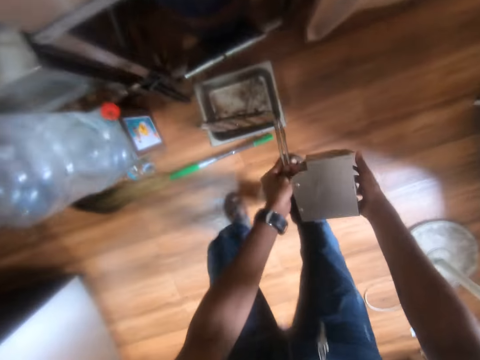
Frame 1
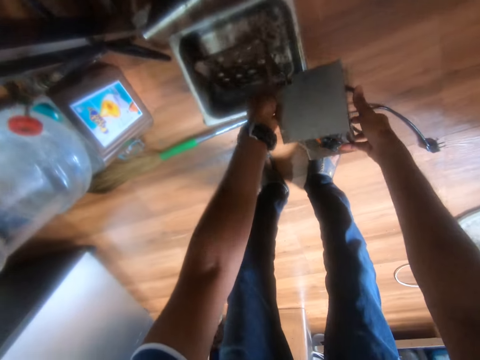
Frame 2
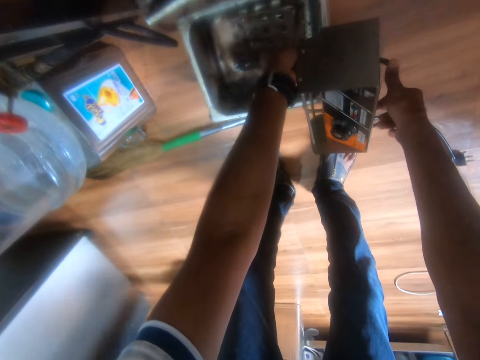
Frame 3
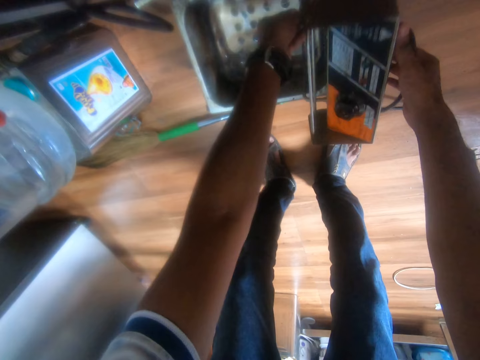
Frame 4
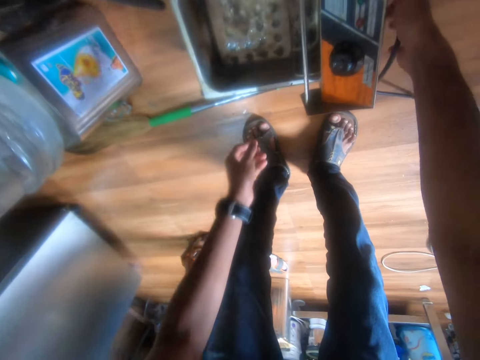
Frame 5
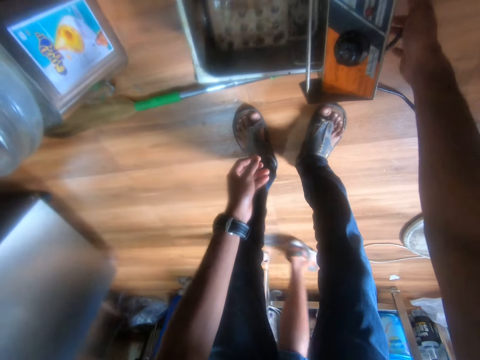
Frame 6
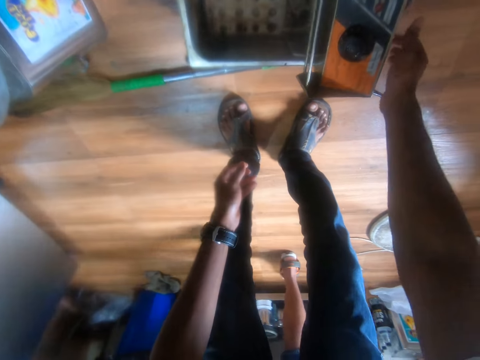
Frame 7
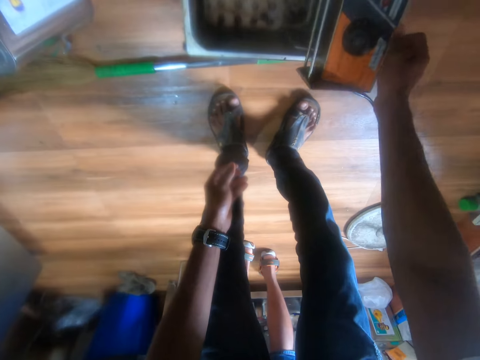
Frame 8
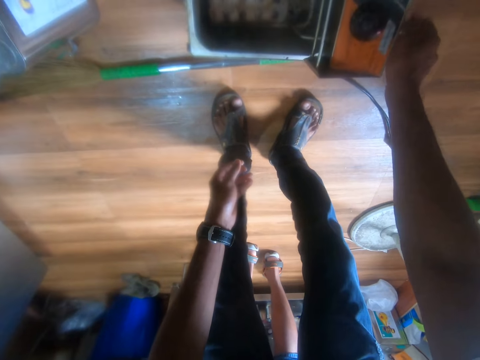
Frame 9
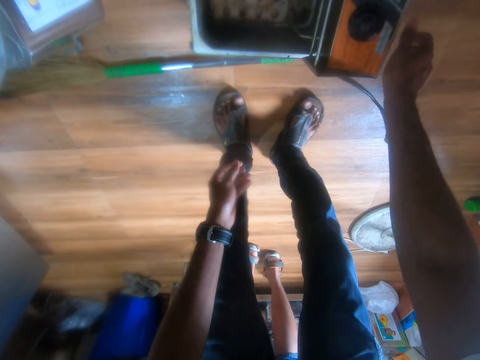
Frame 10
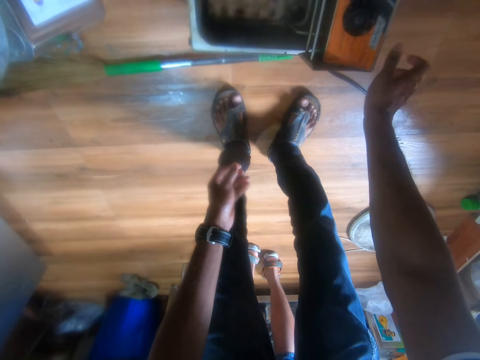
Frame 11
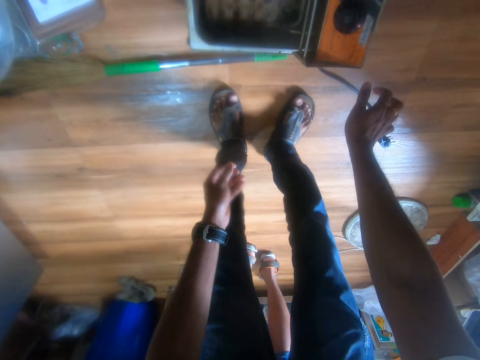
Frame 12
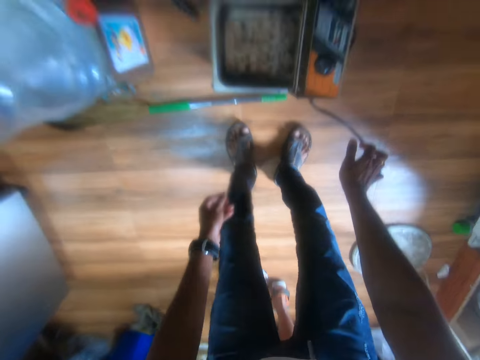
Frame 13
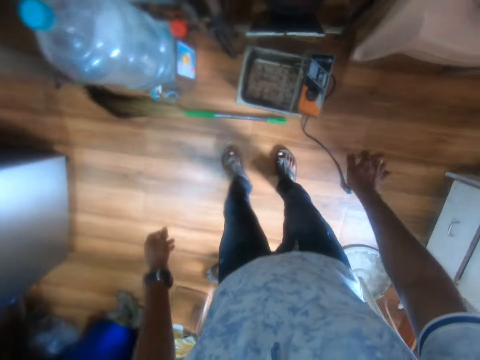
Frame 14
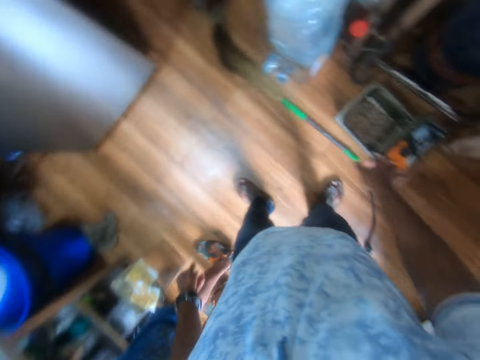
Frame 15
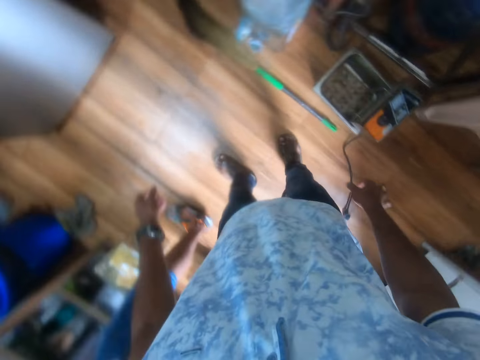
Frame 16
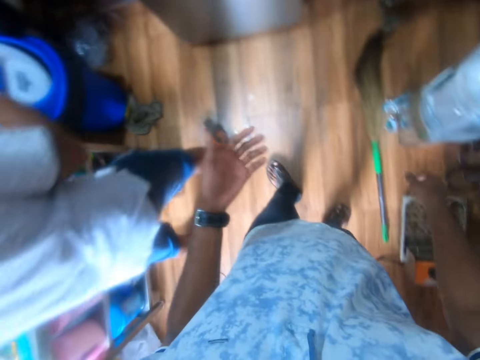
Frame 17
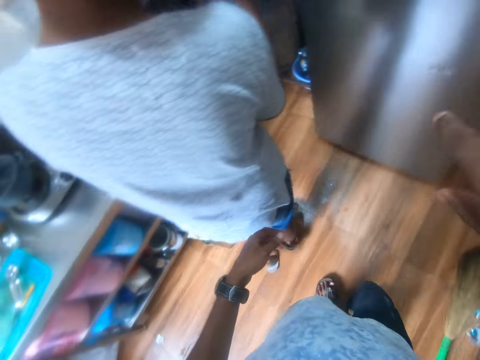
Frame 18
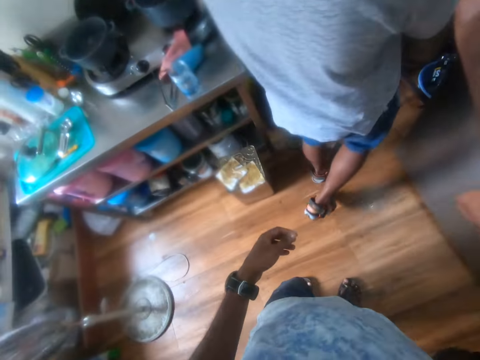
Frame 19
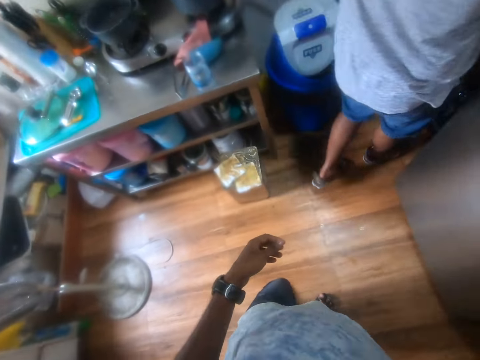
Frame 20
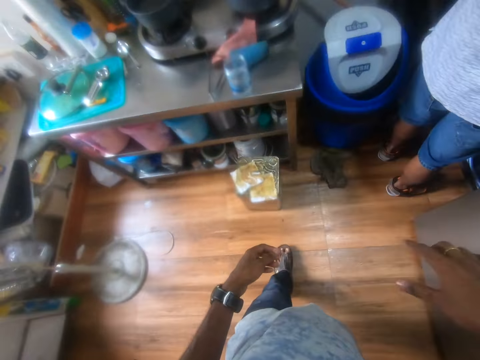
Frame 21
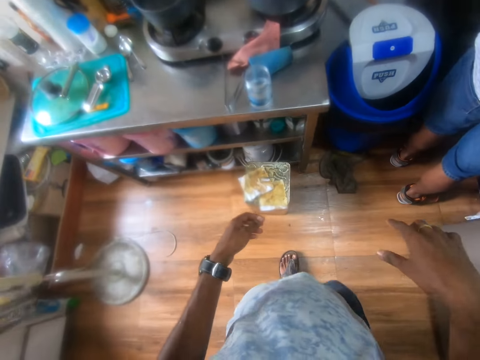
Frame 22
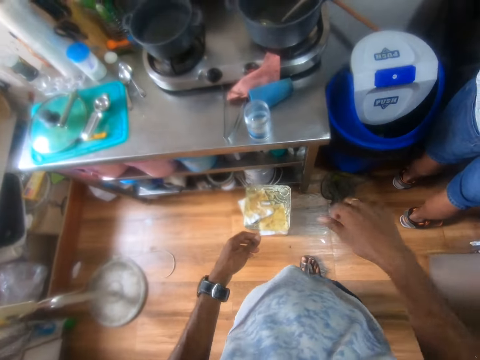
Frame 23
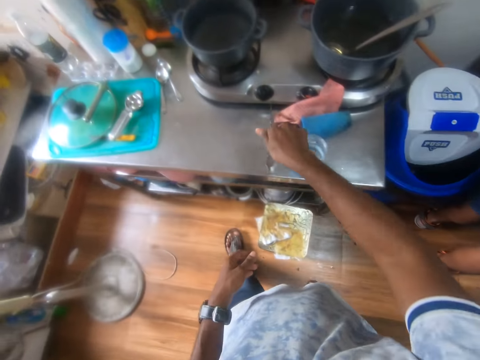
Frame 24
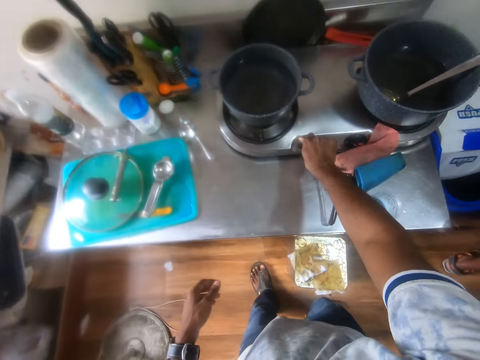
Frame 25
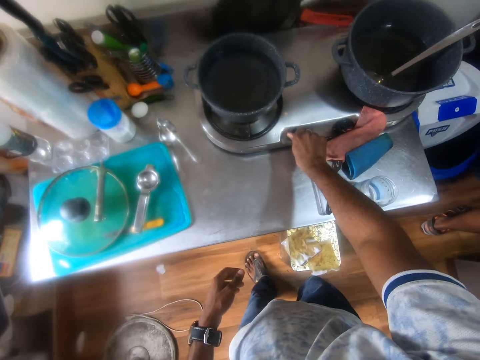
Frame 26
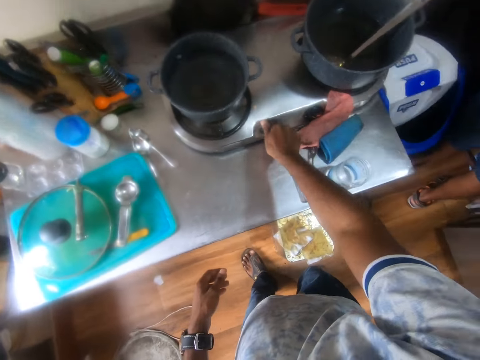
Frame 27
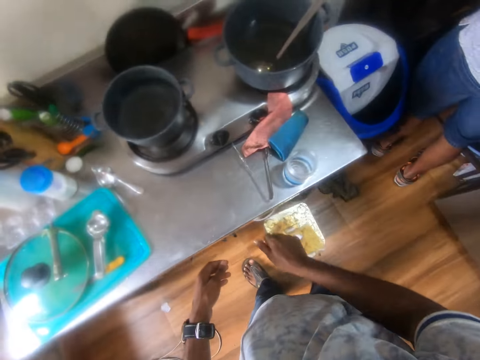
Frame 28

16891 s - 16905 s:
The camera wearer carries something. He puts the machine in the pan with both hands. He touches the camera with his right hand. A man walks around the kitchen. The camera wearer turns a knob on the gas cooker with his right hand. He puts off the cooker.

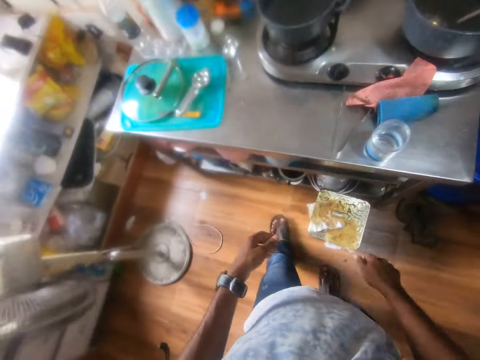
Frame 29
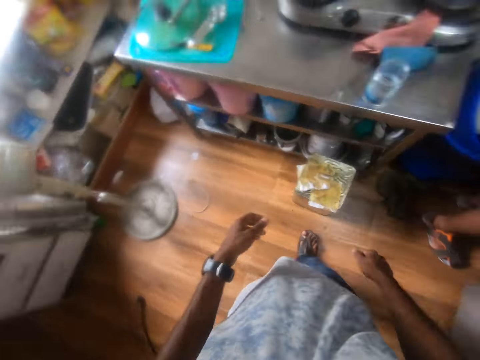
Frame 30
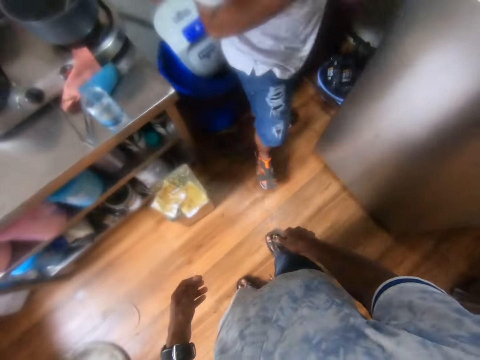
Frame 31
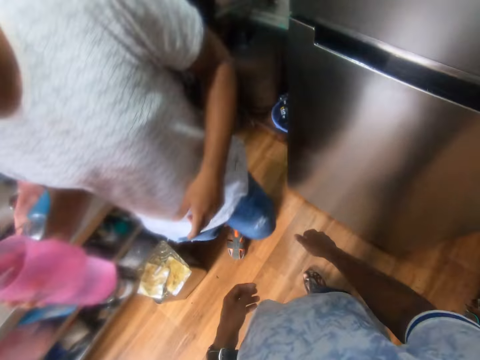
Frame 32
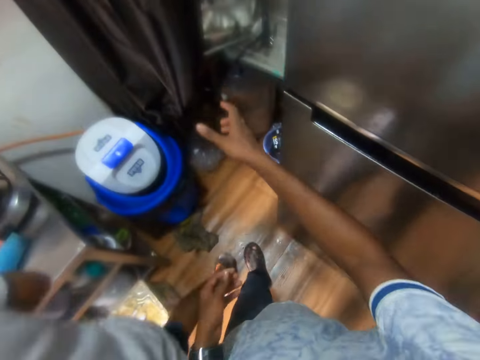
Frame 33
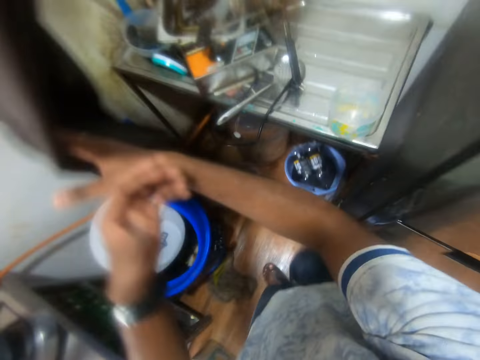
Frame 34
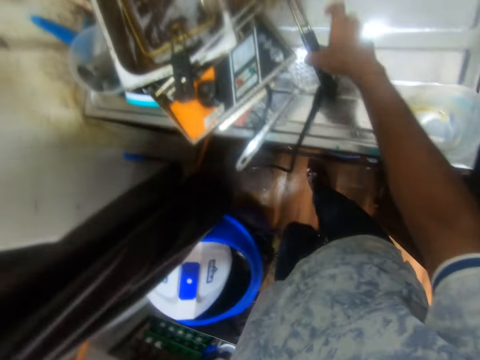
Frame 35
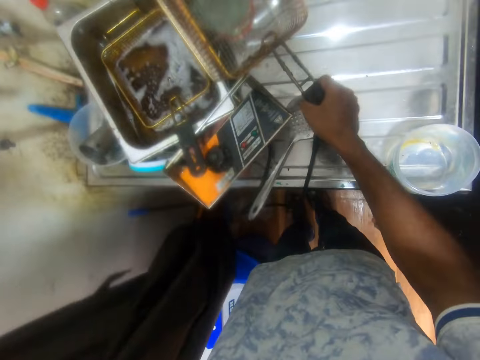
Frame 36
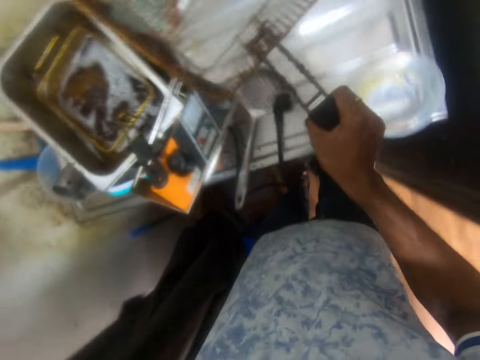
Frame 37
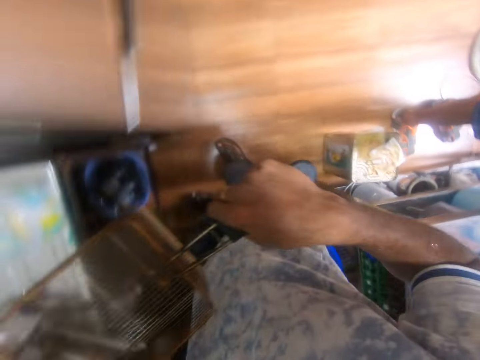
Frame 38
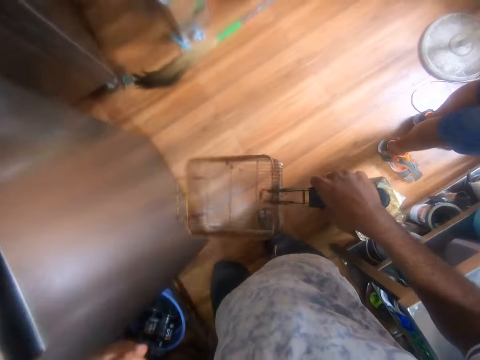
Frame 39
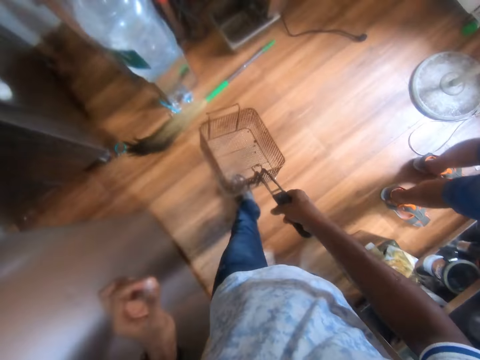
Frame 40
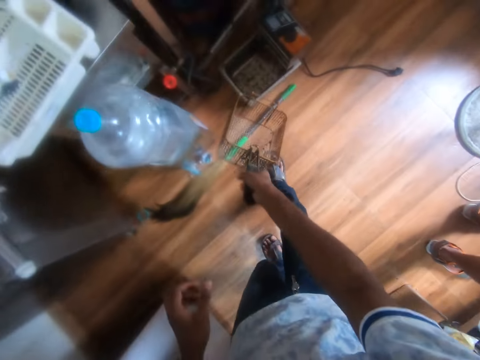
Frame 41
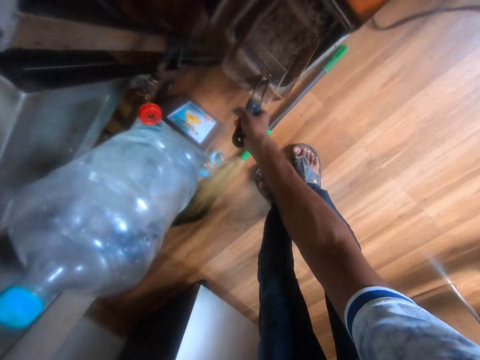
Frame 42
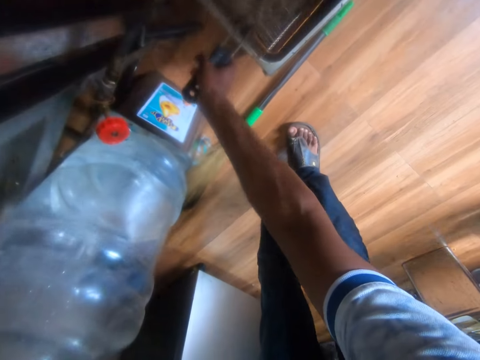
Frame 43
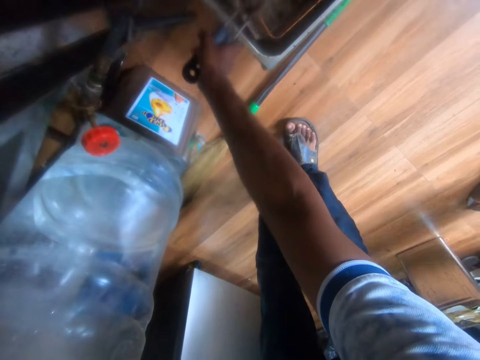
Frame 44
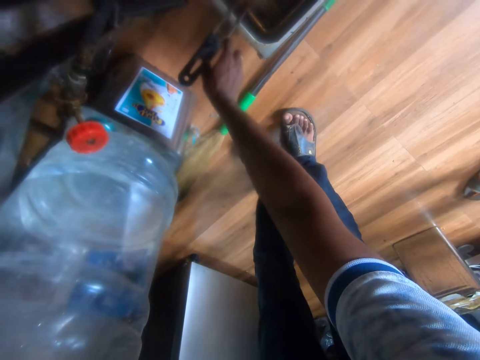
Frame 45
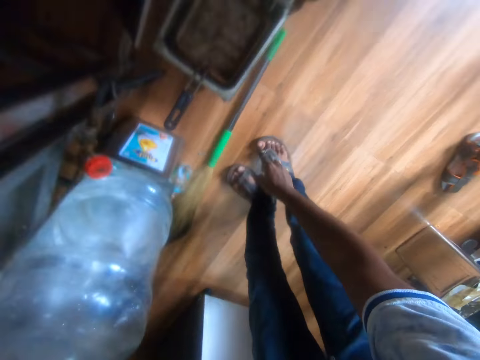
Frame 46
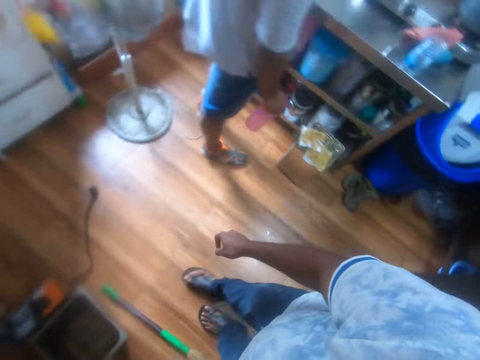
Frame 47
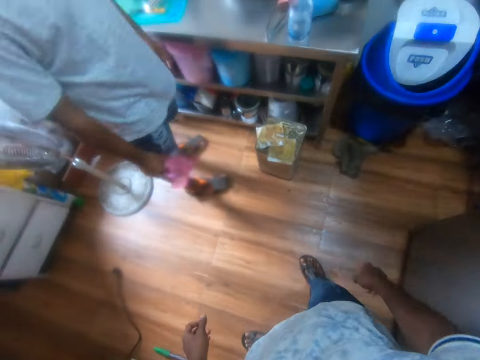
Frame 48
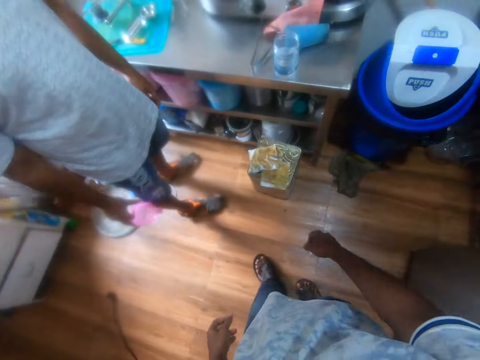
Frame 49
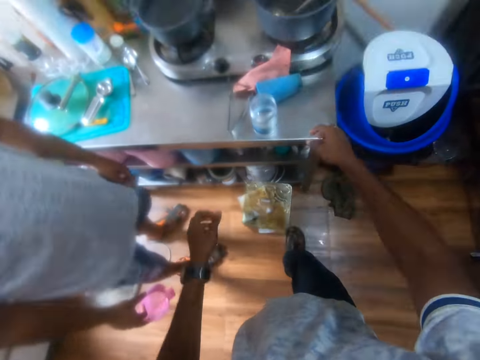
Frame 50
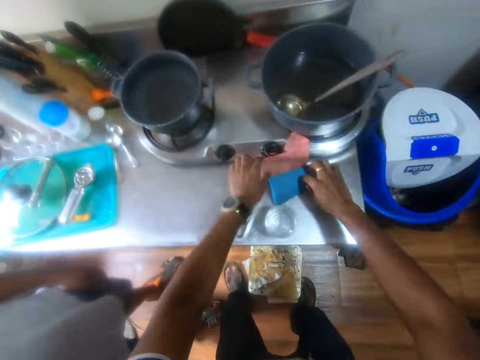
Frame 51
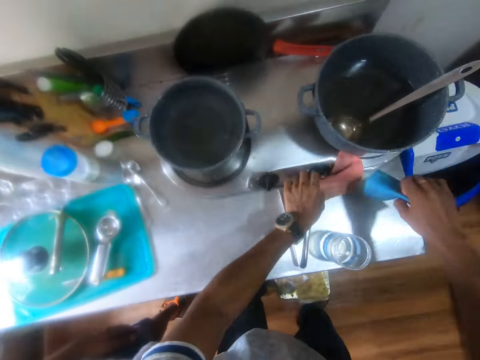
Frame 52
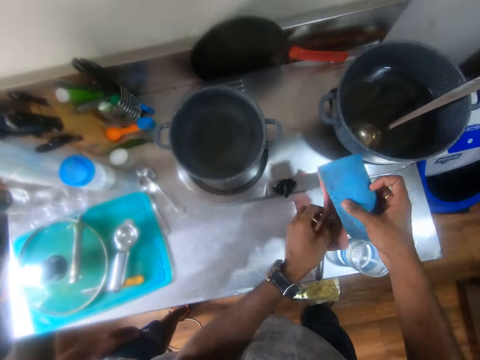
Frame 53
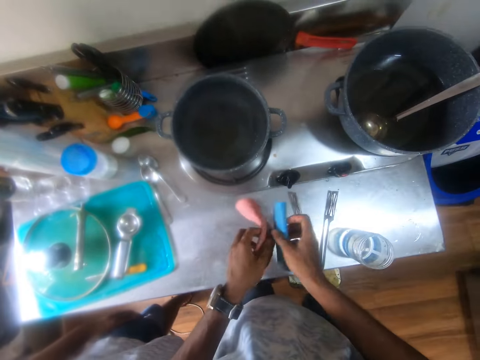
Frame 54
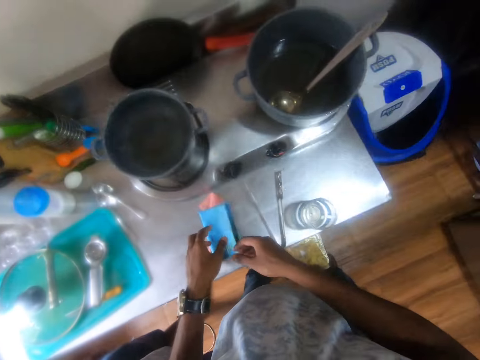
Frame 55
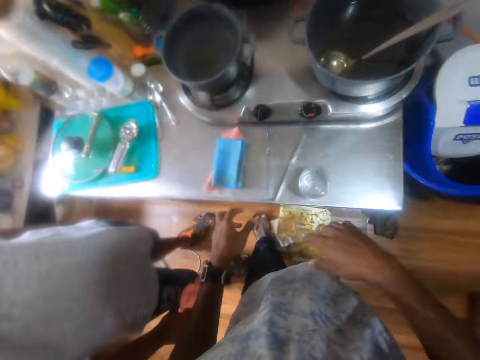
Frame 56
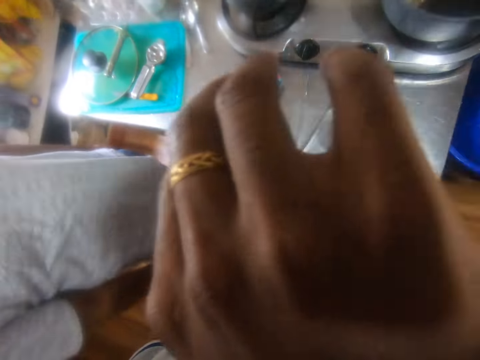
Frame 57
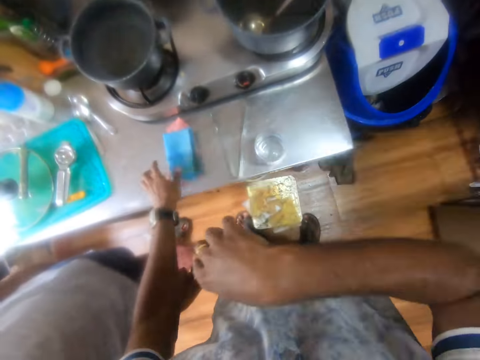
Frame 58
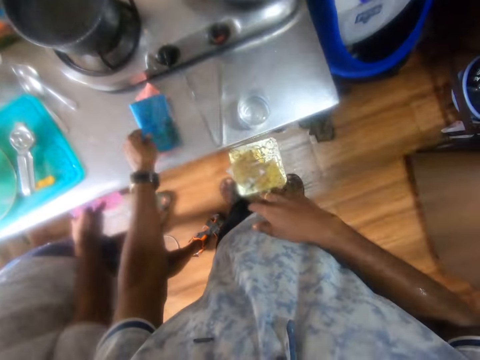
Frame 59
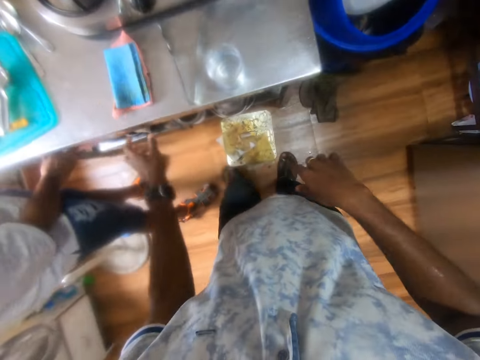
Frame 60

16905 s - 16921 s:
A man holds a jug with water in his right hand. The camera wearer pushes the curtain with both hands. He holds the curtain. He picks up a fryer basket from the sink with his right hand. He puts the fryer basket in the deep frying pan with his right hand. He walks around the kitchen. The man converses with the camera wearer. The camera wearer picks up the towels or kitchen cloths from the countertop with both hands. He puts the kitchen cloths together. He drops the towels on the countertop with both hands. He moves his hand. He cleans his face with his right hand. He touches the towel on the countertop with his left hand. The man puts the jug in the shelf with his right hand.
